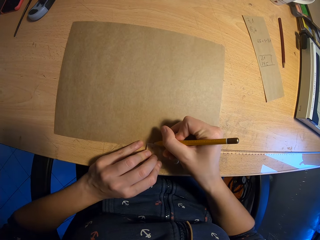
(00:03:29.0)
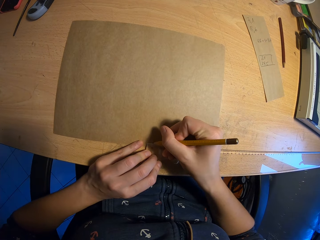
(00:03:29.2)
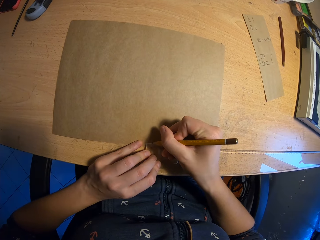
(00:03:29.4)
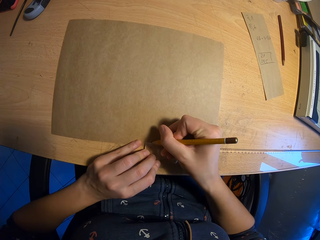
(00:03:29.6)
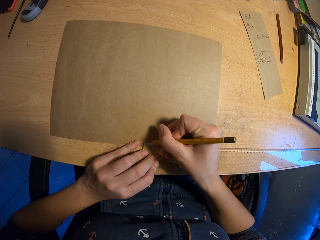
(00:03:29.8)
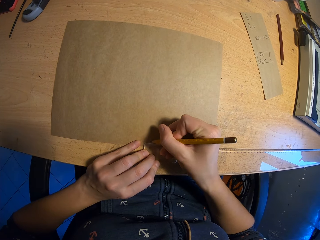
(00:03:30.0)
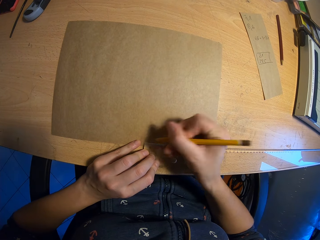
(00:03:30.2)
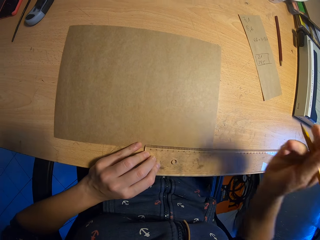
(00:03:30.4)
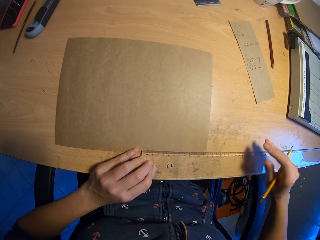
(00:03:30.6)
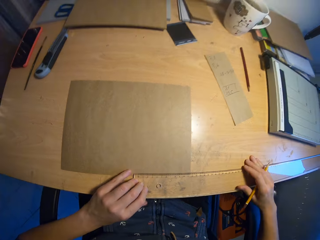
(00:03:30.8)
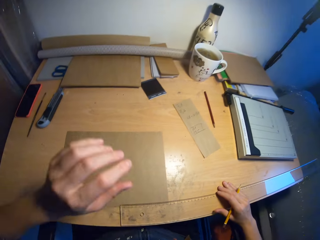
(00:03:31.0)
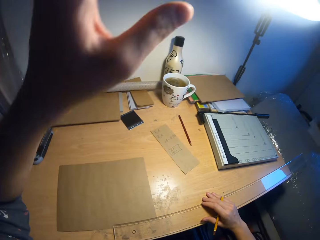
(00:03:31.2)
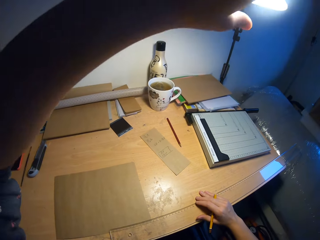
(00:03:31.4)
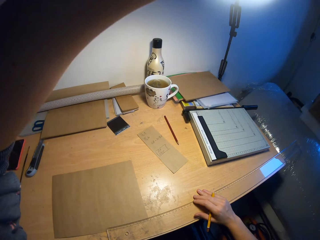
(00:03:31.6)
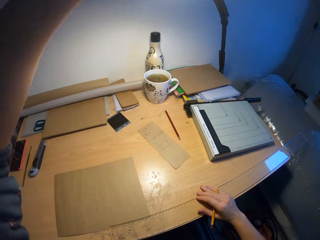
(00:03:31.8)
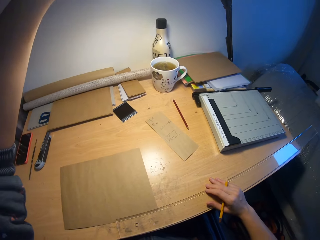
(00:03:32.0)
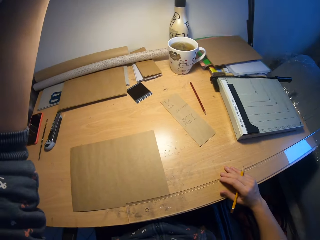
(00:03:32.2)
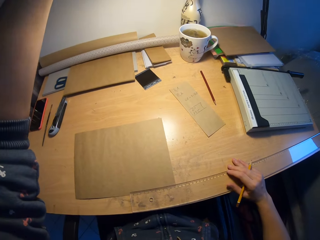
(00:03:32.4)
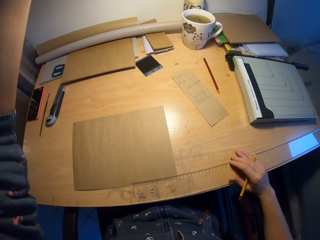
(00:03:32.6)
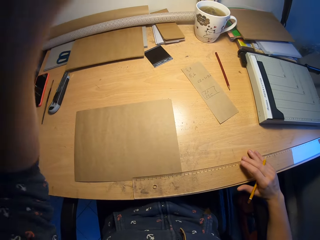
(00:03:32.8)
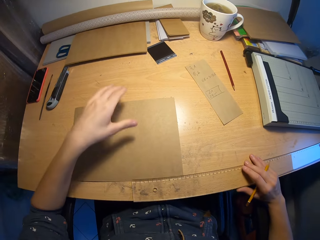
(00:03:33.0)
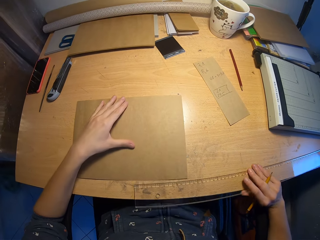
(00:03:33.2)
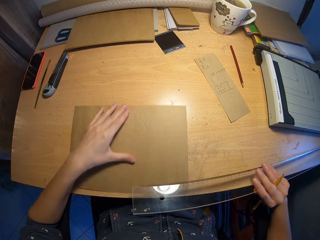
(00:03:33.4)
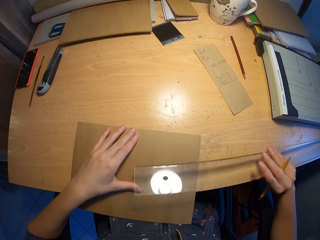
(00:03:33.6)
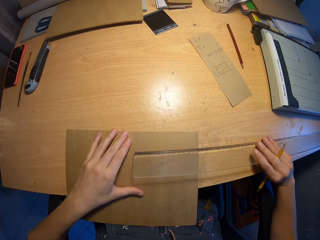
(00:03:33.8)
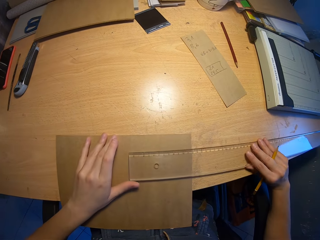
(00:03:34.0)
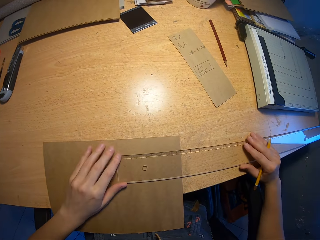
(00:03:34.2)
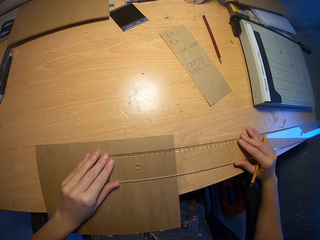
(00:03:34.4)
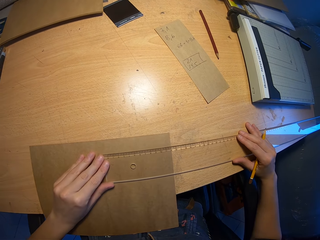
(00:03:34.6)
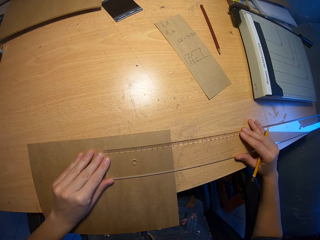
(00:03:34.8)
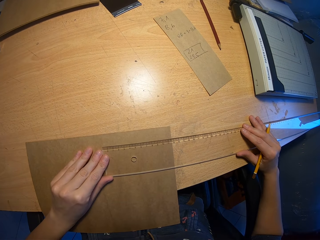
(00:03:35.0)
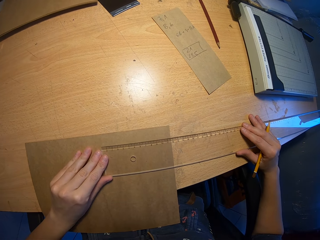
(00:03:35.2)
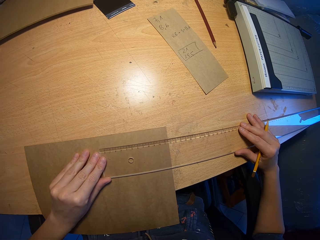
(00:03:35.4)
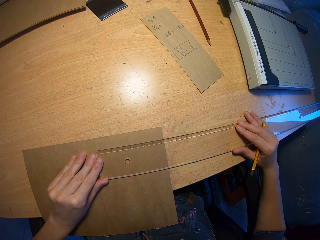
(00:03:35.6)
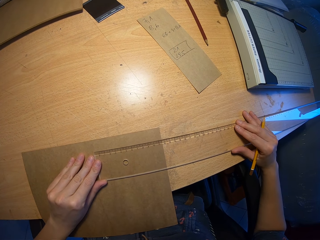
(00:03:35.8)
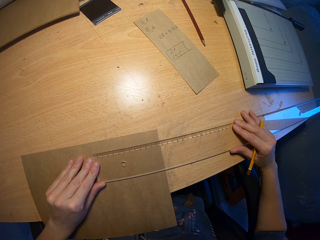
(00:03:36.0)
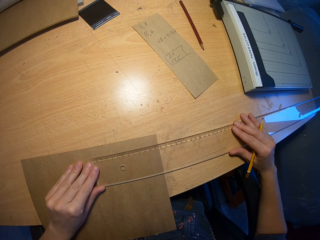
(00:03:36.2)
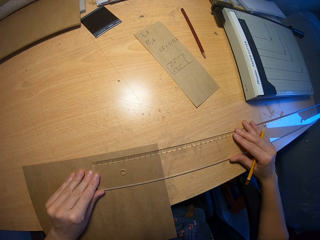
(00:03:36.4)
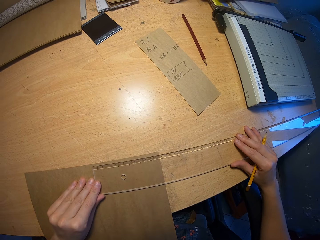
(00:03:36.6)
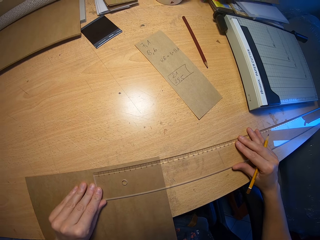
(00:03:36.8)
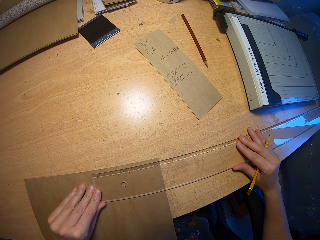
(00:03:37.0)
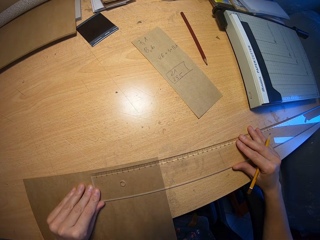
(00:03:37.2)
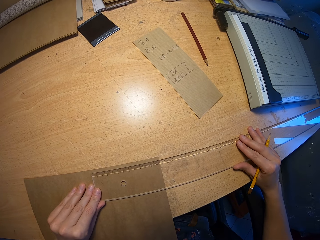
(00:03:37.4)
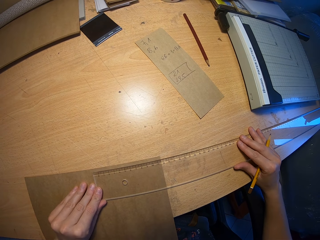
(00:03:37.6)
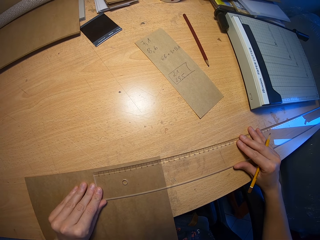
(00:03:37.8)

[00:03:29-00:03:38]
The camera wearer marks a point on the brown paper on the table with the pencil in his right hand. He places his right hand on the ruler on the table. He turns a reading lamp on the table with his left hand. He picks up the ruler from the table with his right hand. He moves the brown paper on the table with his left hand. He drops the ruler on the brown paper on the table with his right hand. He moves the ruler on the table with his hands. He measures the piece of paper.

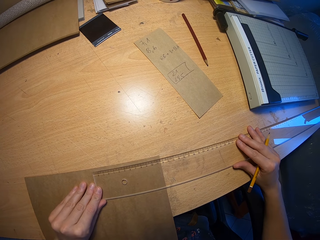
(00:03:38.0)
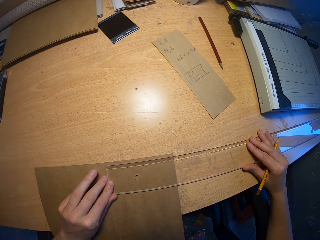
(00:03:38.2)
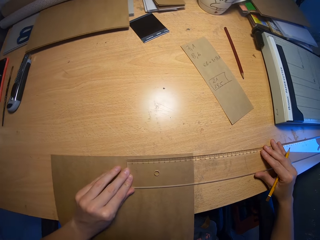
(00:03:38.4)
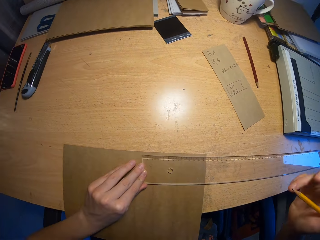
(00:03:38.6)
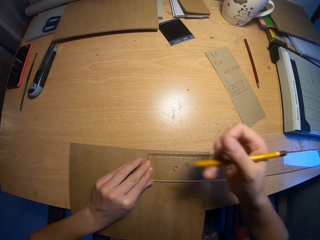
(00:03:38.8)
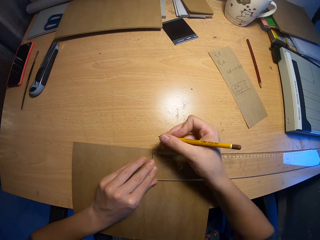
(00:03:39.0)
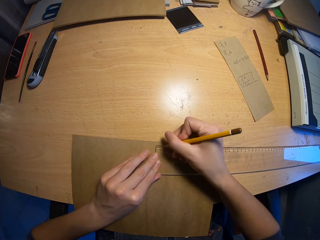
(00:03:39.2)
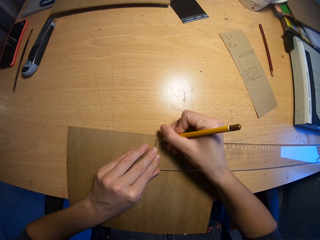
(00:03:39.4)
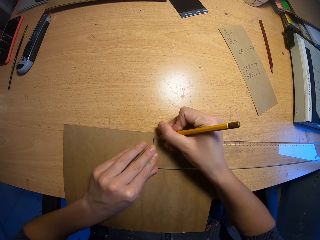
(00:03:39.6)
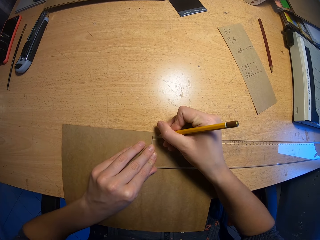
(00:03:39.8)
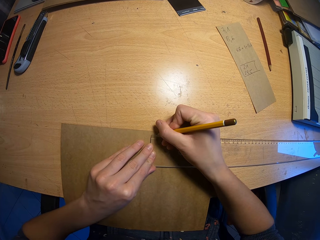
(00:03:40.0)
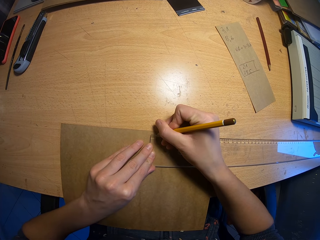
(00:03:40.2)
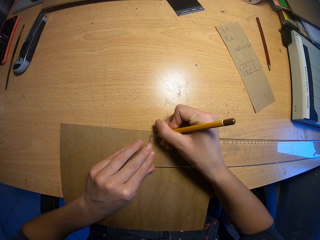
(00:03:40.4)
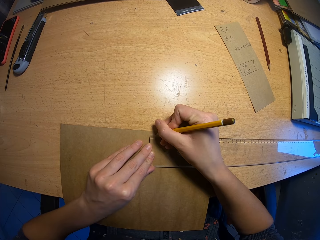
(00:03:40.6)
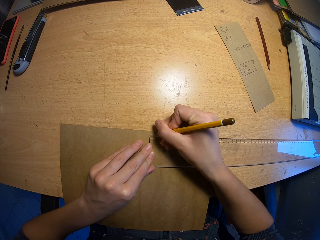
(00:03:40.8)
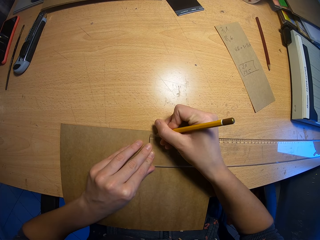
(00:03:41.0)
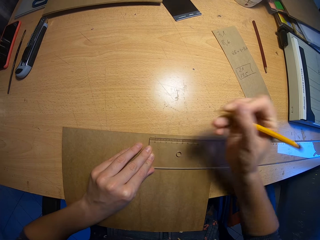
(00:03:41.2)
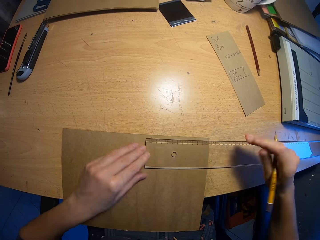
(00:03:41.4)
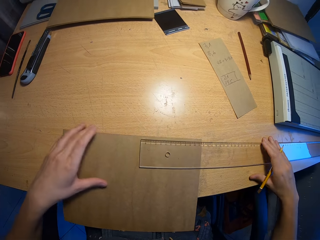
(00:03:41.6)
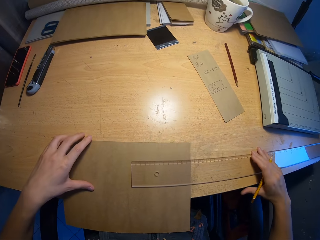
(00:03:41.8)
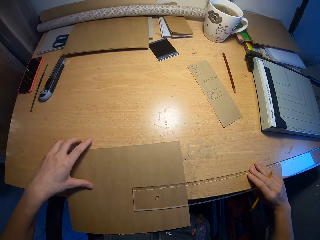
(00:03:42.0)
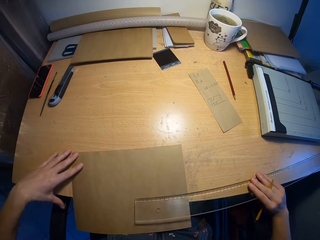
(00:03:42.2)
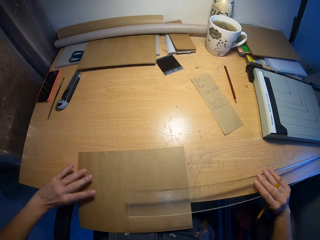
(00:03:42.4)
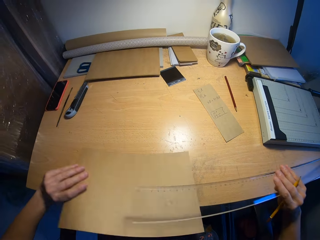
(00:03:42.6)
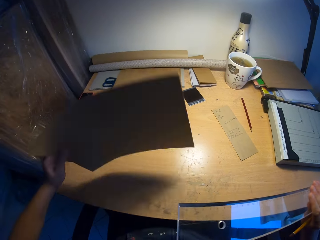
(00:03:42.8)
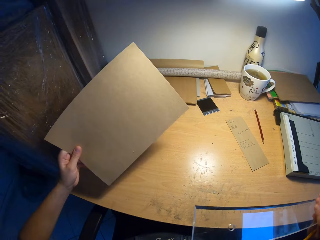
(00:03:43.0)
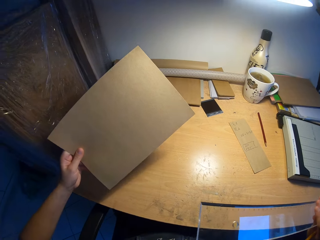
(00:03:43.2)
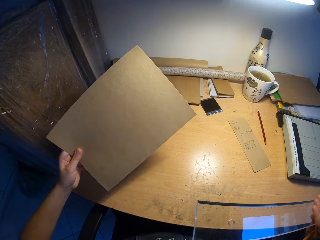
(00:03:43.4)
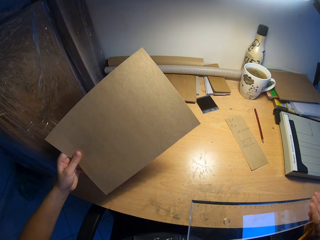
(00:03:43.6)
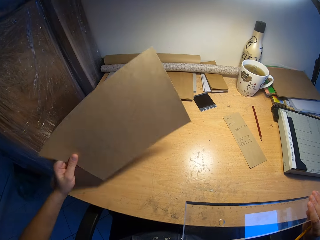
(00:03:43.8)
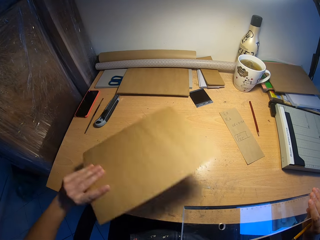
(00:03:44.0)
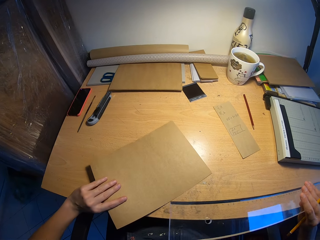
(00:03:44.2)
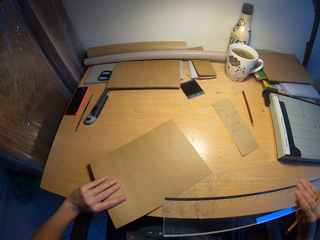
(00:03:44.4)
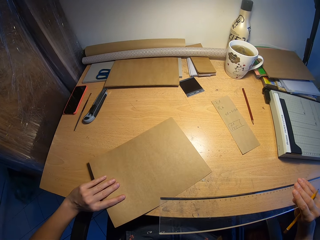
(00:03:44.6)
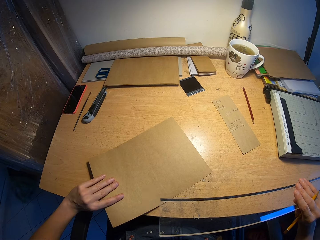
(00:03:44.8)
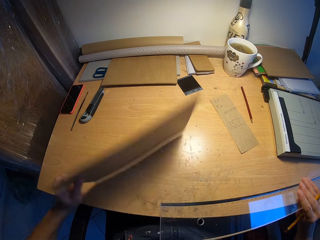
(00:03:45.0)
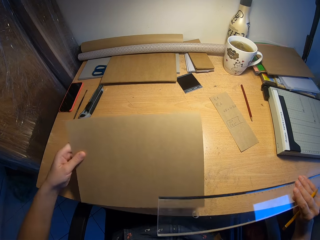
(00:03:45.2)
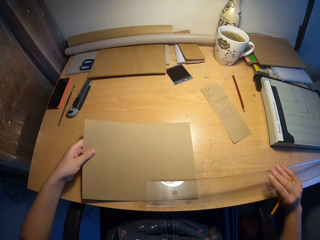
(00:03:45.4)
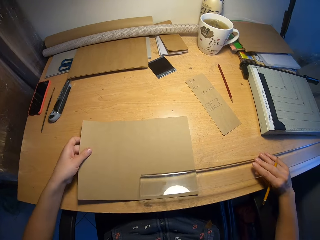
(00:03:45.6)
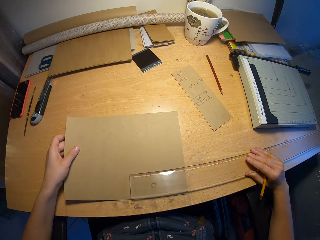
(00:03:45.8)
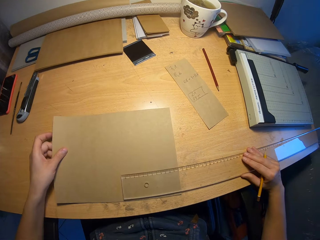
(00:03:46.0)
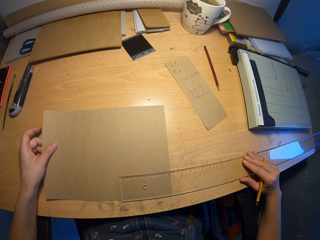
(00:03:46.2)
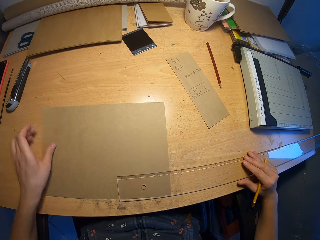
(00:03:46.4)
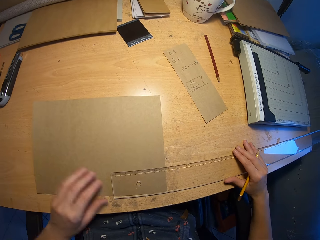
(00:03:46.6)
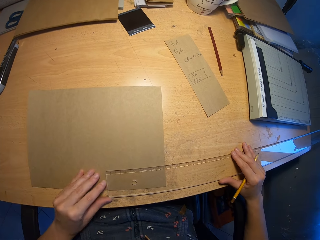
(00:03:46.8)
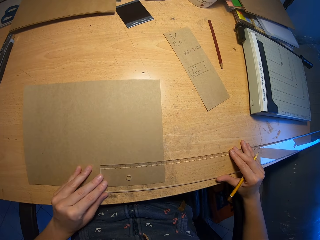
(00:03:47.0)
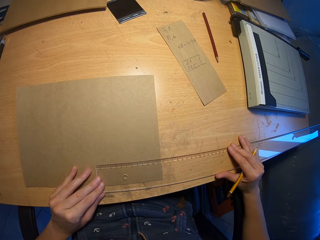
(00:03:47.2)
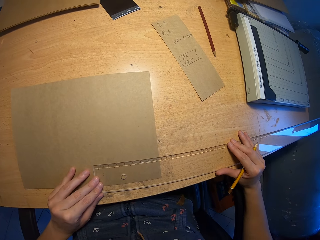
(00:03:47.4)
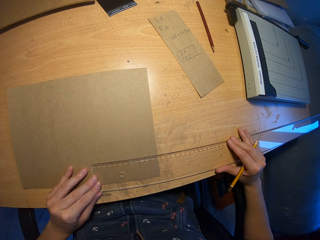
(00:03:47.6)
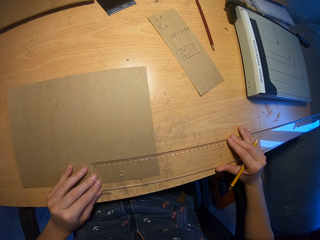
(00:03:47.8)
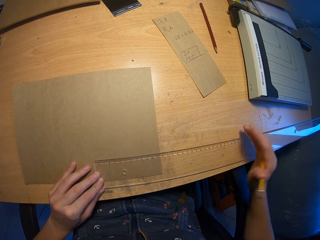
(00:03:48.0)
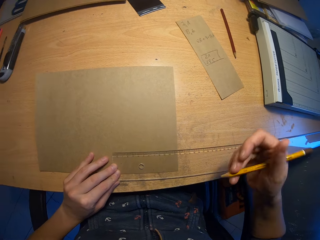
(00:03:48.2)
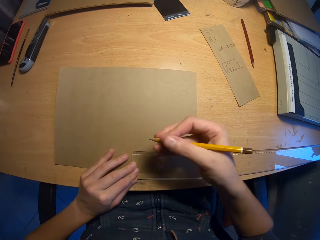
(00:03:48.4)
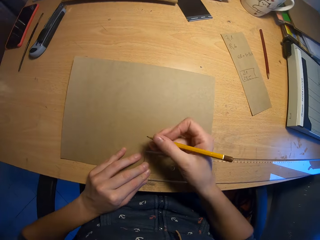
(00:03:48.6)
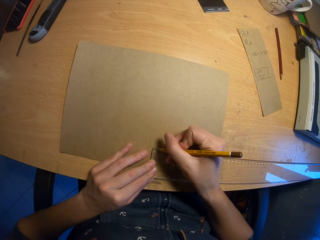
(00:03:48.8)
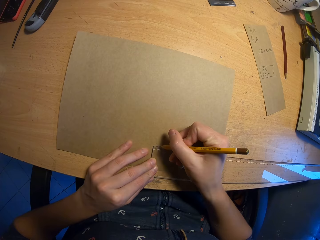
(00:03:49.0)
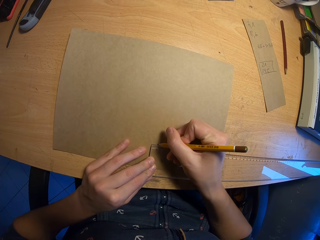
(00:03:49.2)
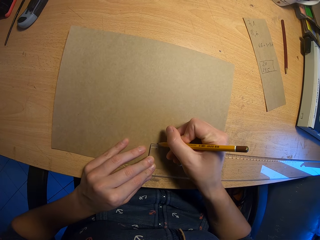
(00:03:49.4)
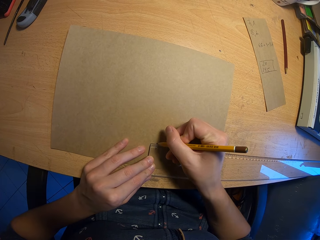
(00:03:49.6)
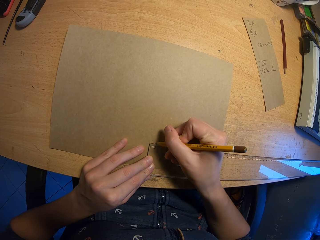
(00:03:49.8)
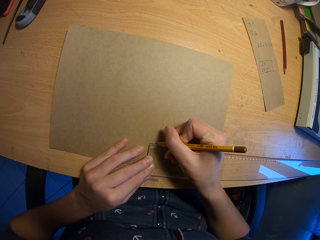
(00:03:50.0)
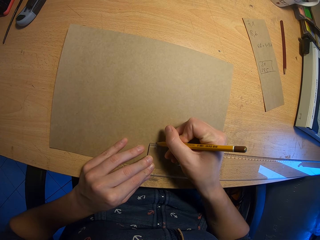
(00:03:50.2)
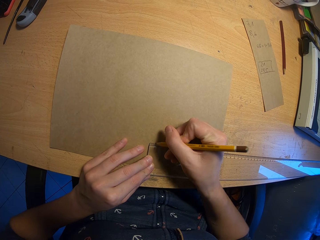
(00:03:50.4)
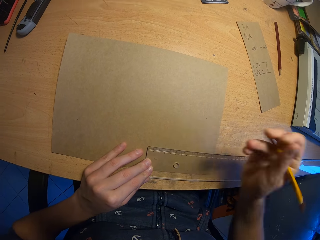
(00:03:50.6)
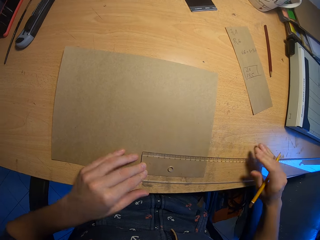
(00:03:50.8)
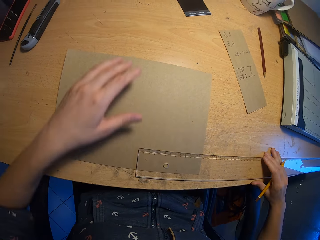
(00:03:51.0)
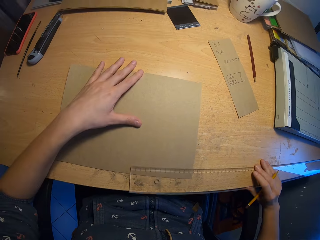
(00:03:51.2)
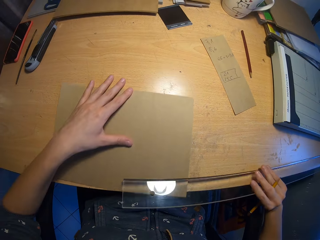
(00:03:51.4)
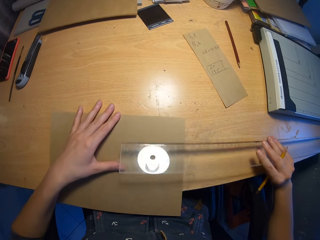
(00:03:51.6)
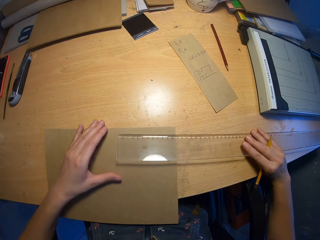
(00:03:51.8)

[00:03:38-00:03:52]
The camera wearer marks a point on the brown paper on the table with the pencil in his right hand. He picks the ruler from the table with his right hand. He picks the brown paper from the table with his left hand. He places the brown paper on the table with his left hand. He turns the brown paper over with his left hand. He places the brown paper on the table with his left hand. He drops the ruler on the brown paper on the table with his right hand. He adjusts the ruler on the brown paper on the table with his hands. He measures the piece of paper. He marks a point on the brown paper on the table with the pencil in his right hand. He picks the ruler from the brown paper on the table with his right hand and moves the brown paper on the table with his left hand.
